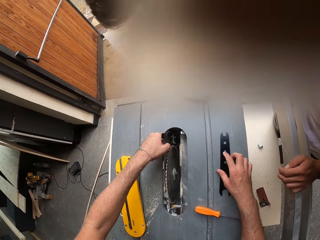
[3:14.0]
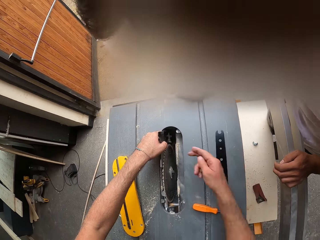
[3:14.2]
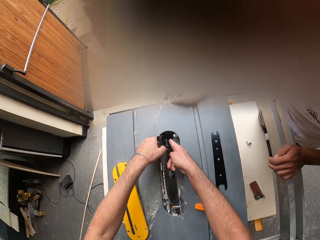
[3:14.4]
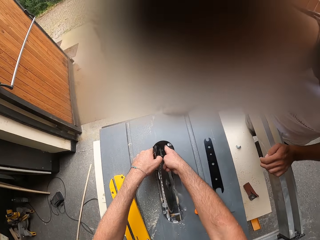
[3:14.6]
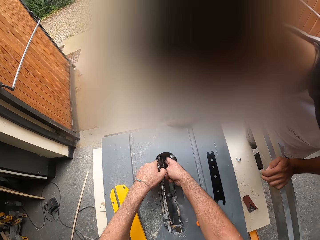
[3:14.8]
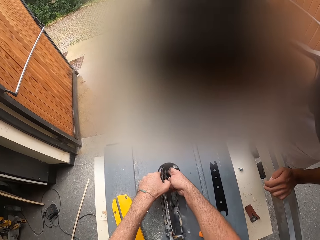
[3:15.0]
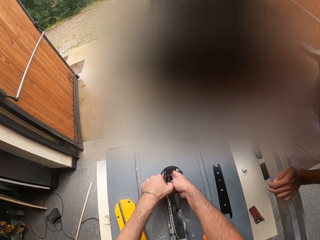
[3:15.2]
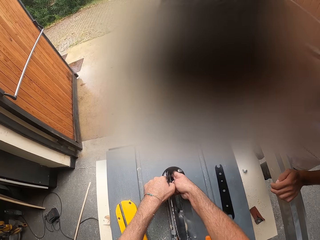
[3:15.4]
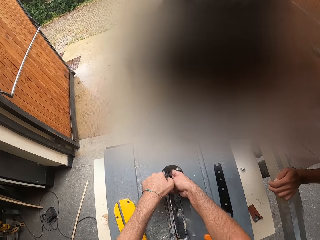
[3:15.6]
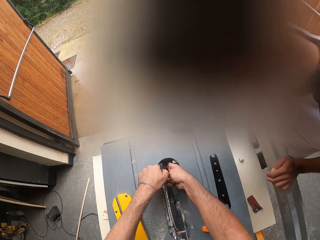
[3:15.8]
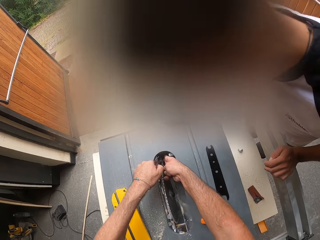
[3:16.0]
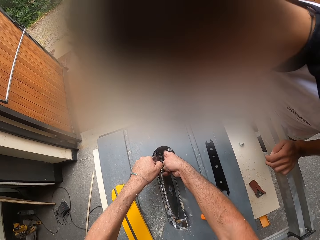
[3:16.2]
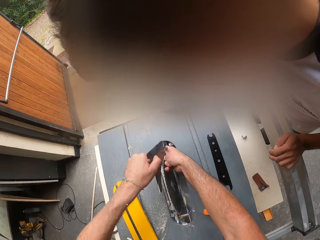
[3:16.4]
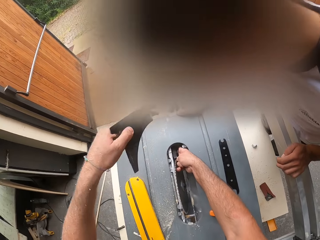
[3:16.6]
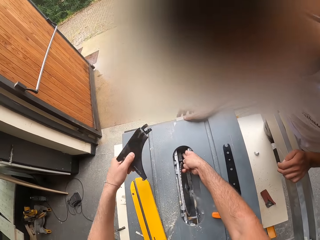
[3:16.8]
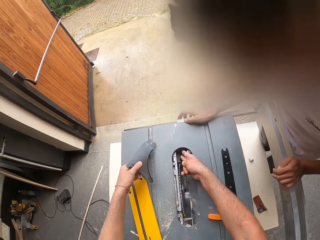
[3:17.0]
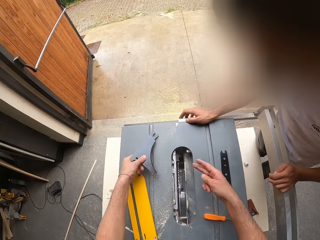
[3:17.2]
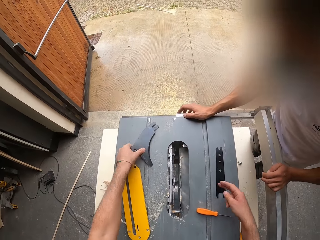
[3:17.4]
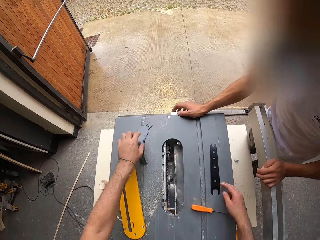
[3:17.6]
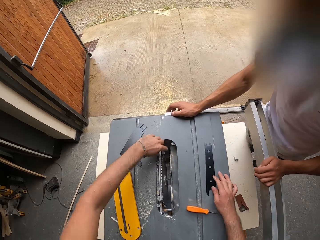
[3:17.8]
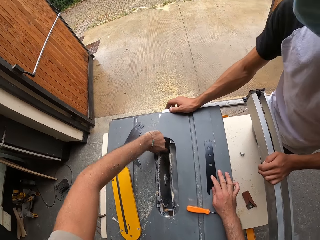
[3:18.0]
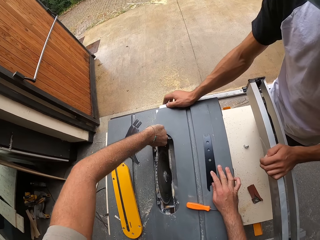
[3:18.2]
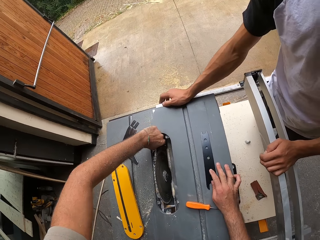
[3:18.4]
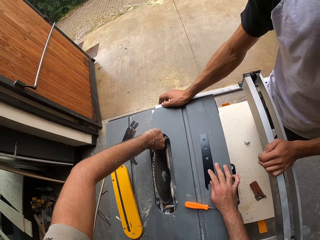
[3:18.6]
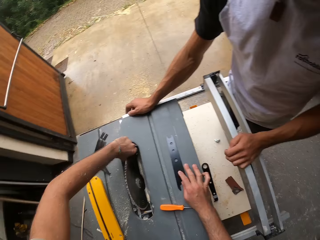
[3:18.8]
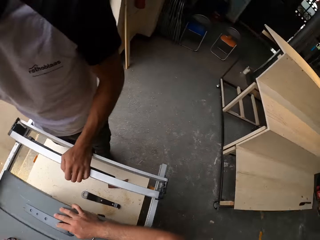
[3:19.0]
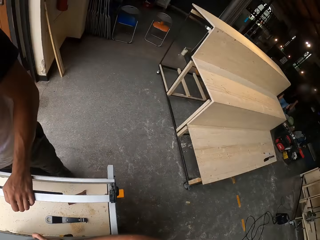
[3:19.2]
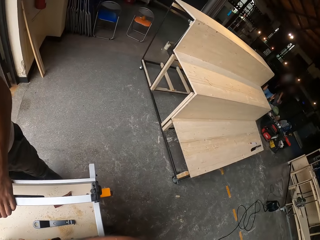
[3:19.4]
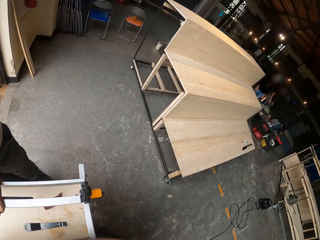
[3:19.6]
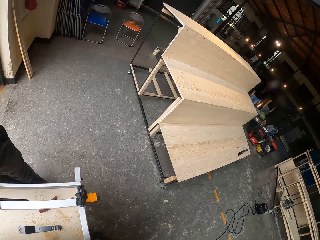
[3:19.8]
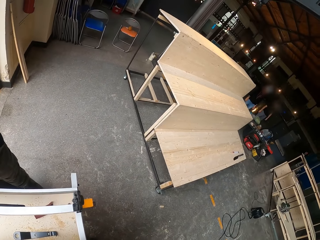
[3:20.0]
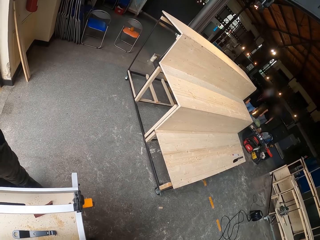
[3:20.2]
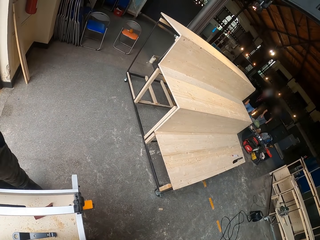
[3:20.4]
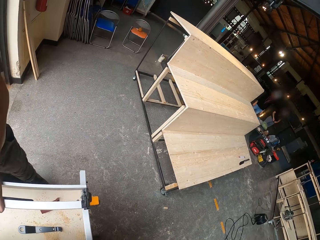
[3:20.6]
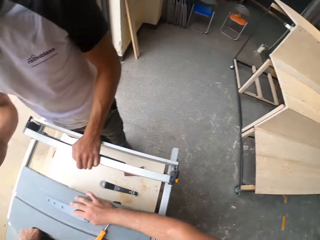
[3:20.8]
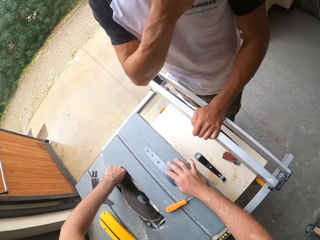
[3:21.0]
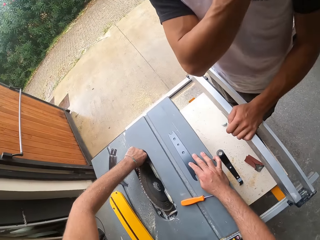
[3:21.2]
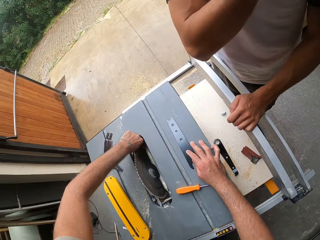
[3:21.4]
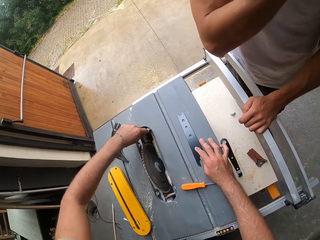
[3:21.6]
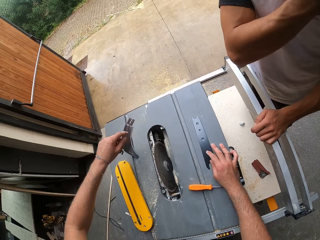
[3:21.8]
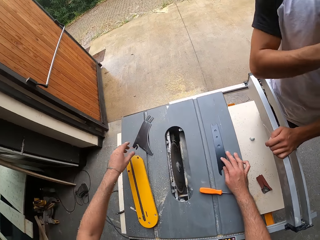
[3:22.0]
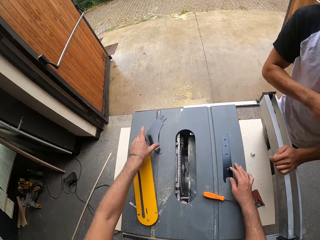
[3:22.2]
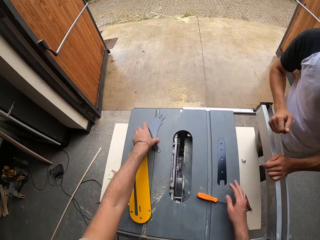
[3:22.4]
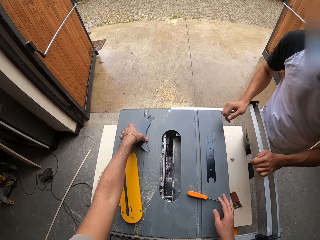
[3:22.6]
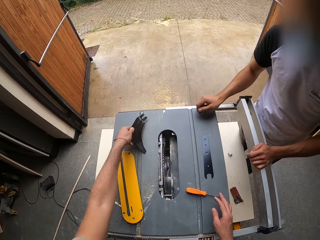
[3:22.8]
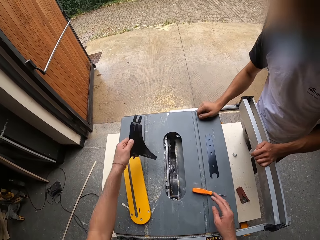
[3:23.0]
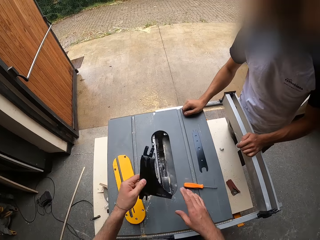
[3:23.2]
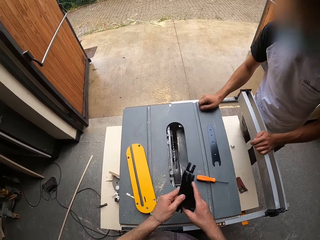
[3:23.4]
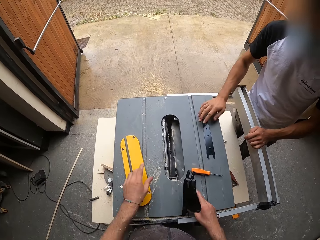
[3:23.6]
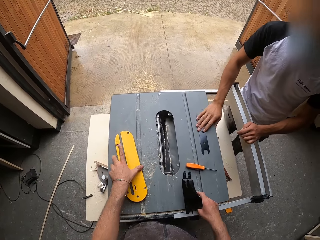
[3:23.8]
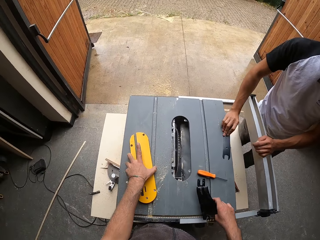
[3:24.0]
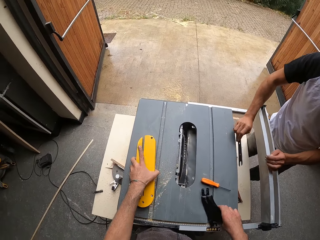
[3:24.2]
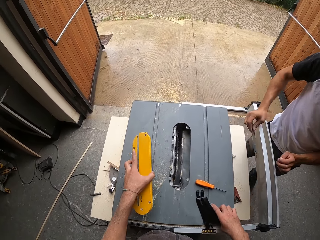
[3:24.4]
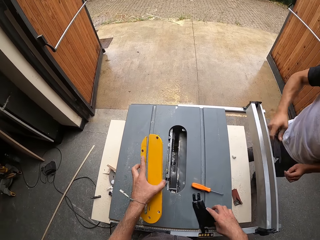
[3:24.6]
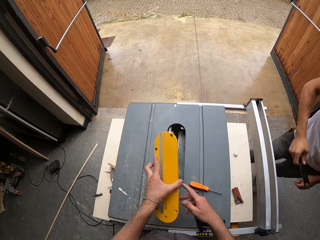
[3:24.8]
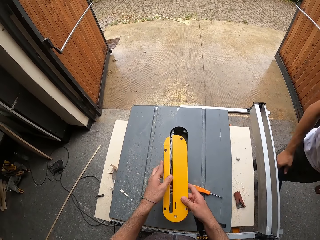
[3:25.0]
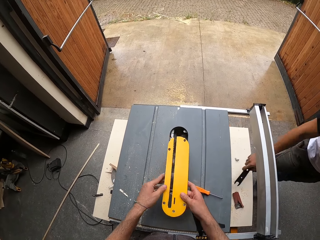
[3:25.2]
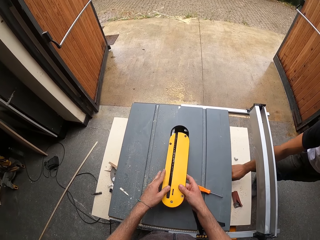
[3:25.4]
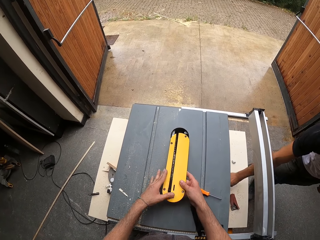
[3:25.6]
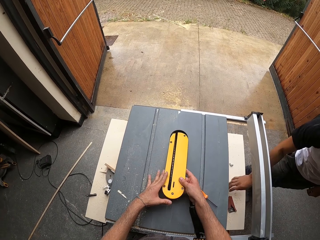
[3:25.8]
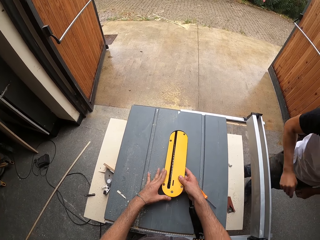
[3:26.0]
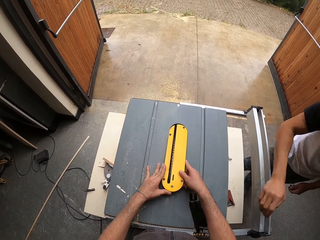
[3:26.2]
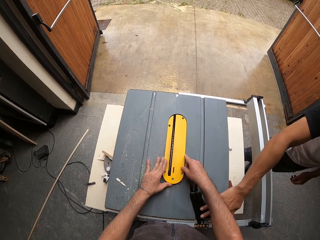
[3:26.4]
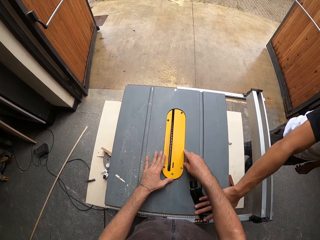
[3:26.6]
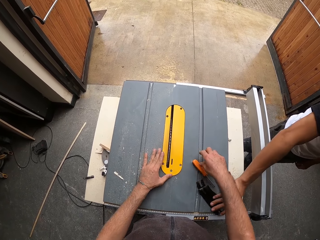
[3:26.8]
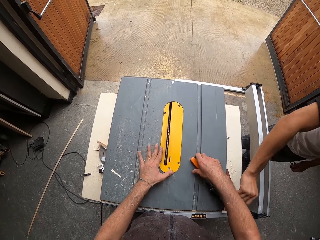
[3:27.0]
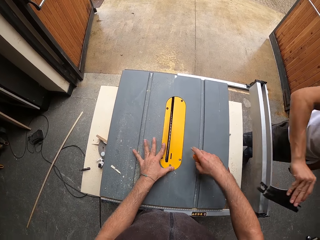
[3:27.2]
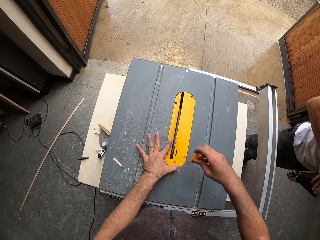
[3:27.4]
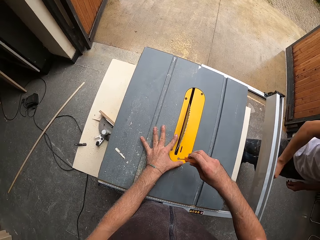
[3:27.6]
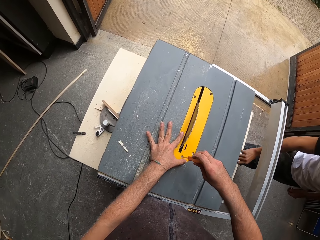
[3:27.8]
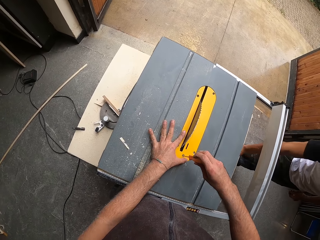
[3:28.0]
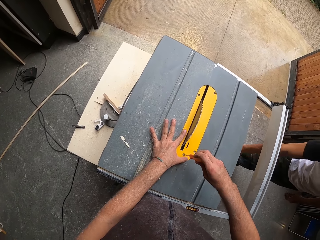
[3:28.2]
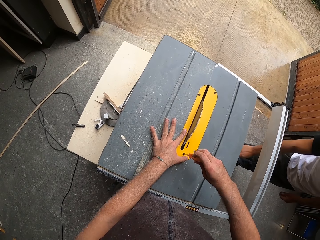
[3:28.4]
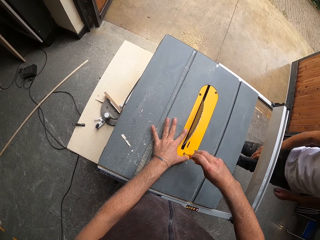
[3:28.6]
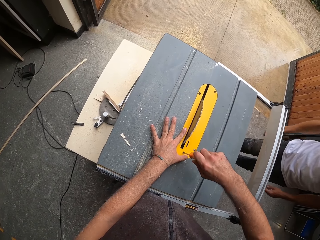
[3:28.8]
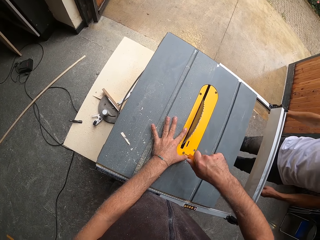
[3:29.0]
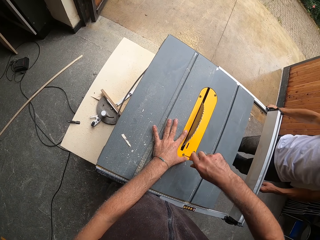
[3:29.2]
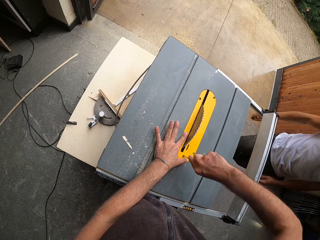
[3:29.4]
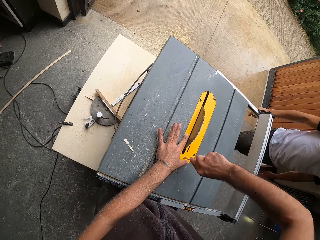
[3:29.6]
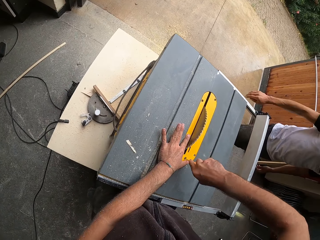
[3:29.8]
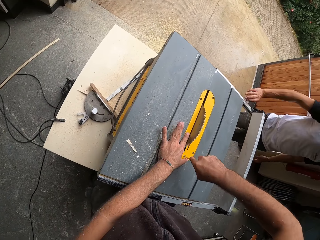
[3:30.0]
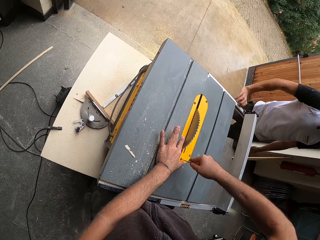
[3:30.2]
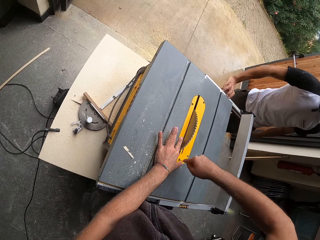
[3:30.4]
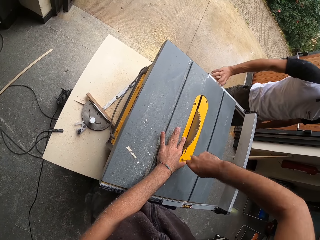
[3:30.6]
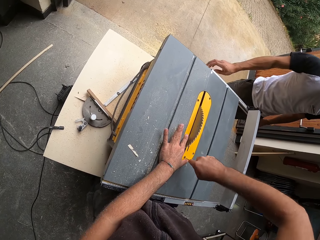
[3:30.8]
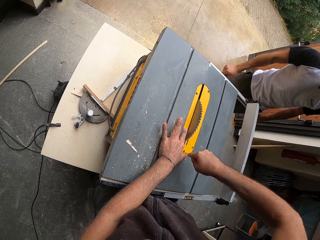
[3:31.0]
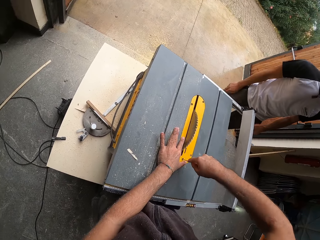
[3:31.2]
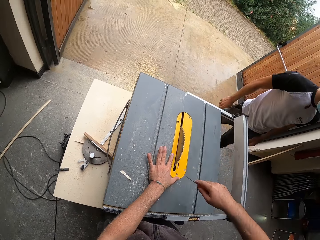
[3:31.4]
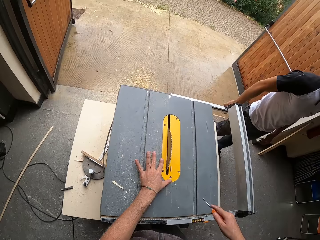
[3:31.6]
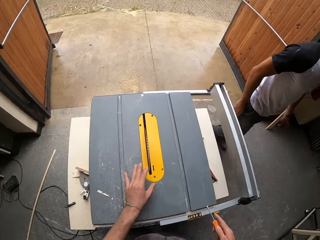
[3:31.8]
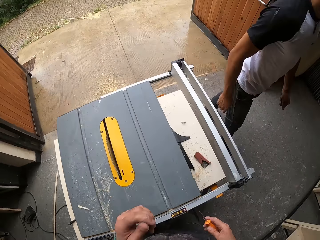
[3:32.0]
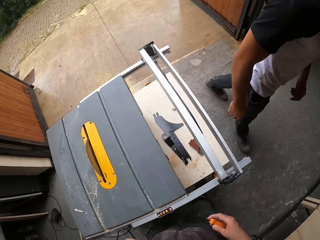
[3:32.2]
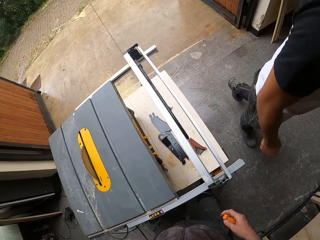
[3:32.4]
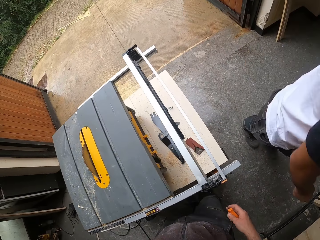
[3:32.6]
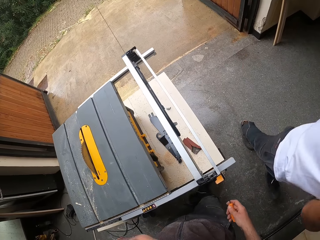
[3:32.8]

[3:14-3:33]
The camera wearer puts his right hand in the table saw blade compartment. He removes the table saw blade guard with both hands. He drops the table saw blade guard on the table saw stand with his left hand. He looks around. He picks the table saw blade guard from the table saw stand with his left hand. He passes the table saw blade guard from his left hand to his right hand. The man picks the table saw feather board from the table saw stand with his right hand. The camera wearer picks the table saw throat plate from the table saw stand with his left hand. He drops the table saw blade guard in his right hand on the table saw stand. He holds the table saw throat plate in both hands. The man drops the table saw feather board in his right hand on the table saw stand. The camera wearer fixes the table saw throat plate in both hands on the table saw. The man picks the table saw blade guard from the table saw stand with his right hand. The camera wearer picks the screwdriver from the table saw stand with his right hand. He screws the table saw throat plate with the screwdriver in his right hand. The man drops the table saw blade guard in his right hand on the table saw stand.

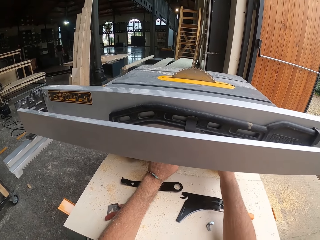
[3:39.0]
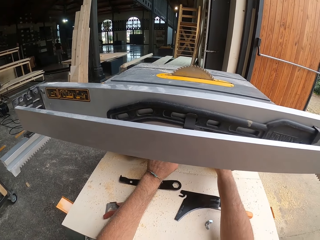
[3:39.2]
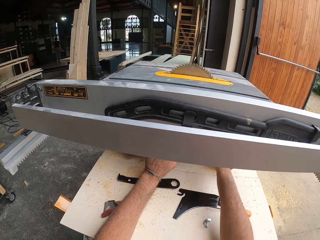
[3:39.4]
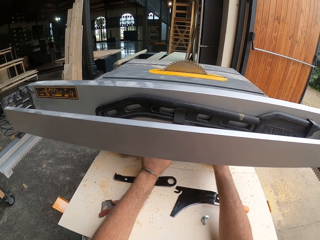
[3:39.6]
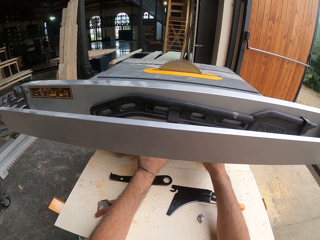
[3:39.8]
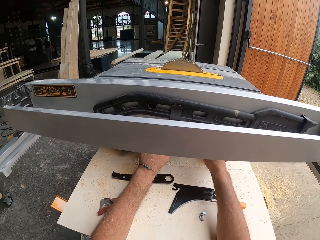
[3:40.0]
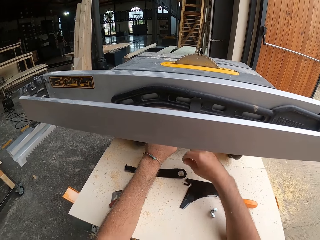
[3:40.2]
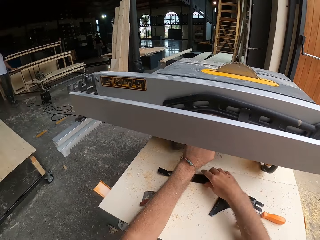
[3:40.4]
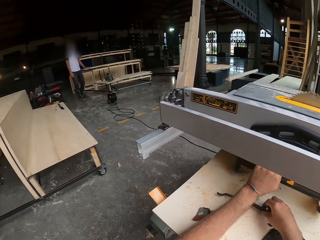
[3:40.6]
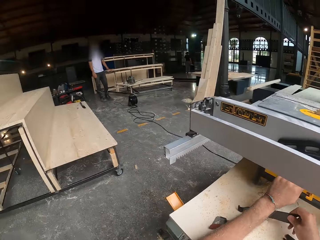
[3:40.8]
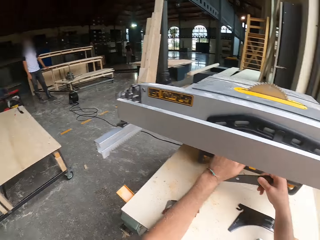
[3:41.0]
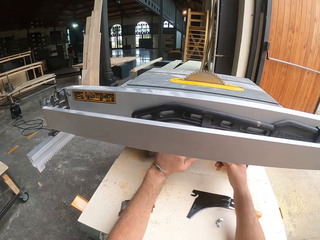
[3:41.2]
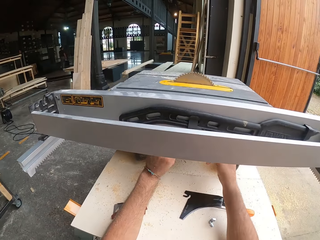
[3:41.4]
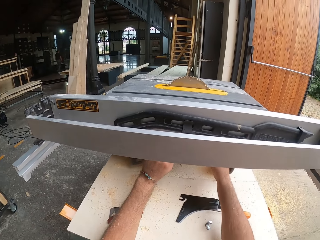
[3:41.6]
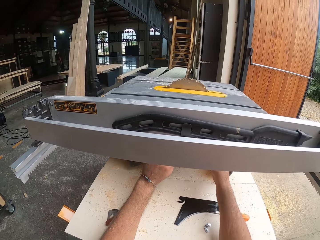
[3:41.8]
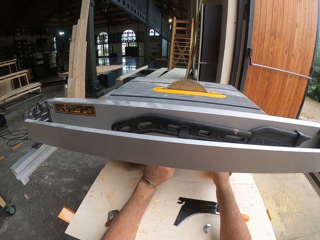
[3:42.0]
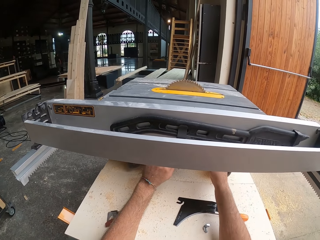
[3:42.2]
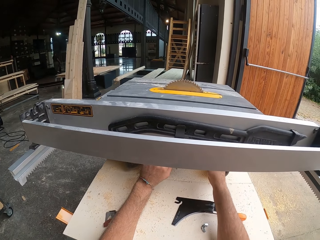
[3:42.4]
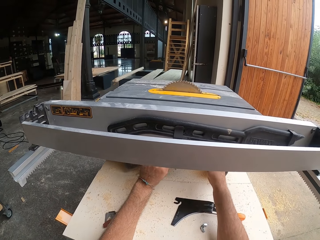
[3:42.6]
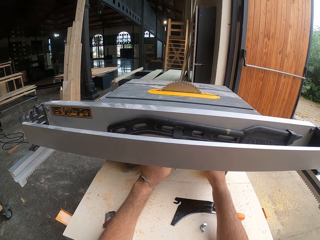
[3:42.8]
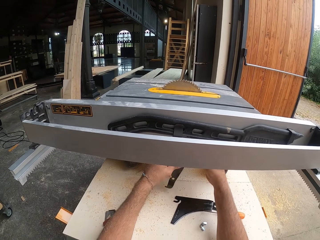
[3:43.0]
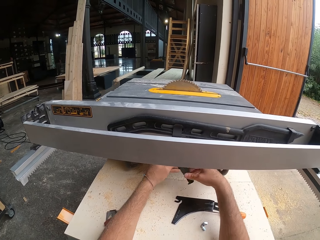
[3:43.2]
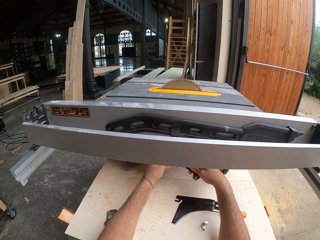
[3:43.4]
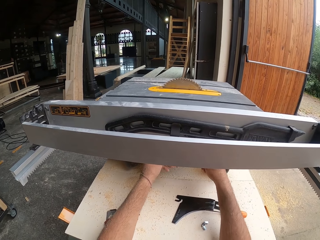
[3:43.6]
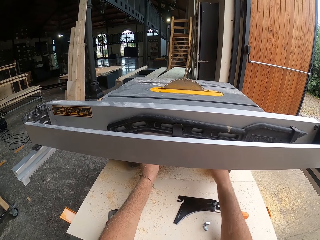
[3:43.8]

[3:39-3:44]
The camera wearer picks the table saw arbor wrench or metal from the table saw stand with his right hand. He holds the table saw arbor wrench on the table saw with both hands. He fixes the metal in a wood cutter.
